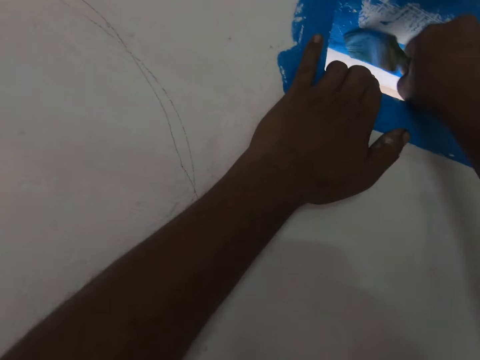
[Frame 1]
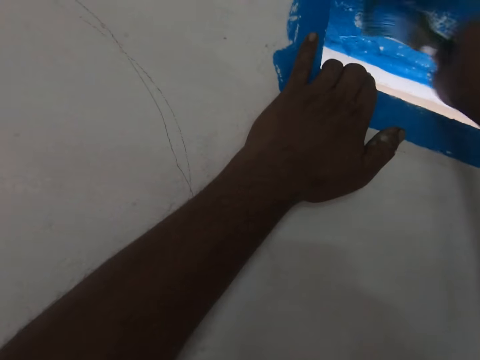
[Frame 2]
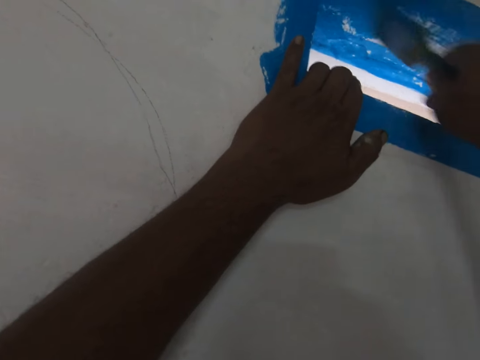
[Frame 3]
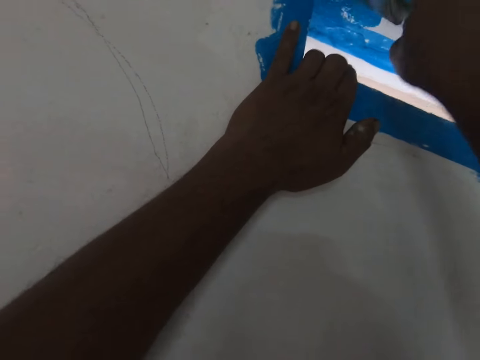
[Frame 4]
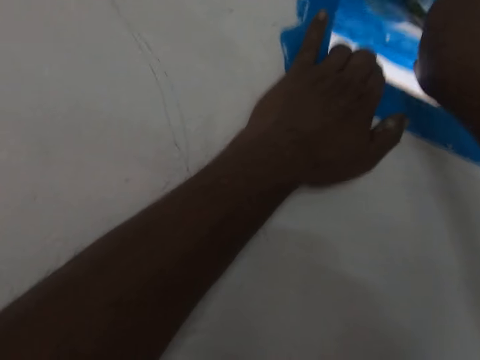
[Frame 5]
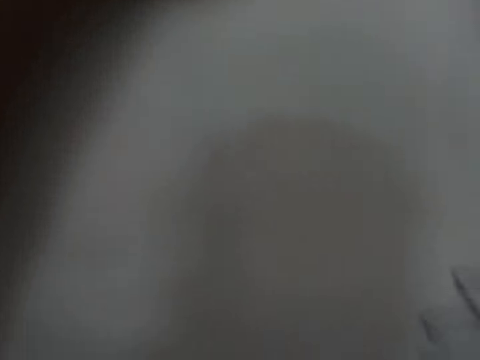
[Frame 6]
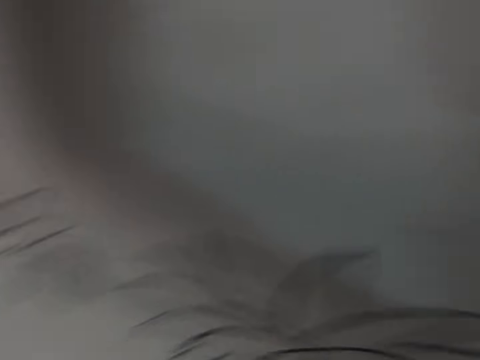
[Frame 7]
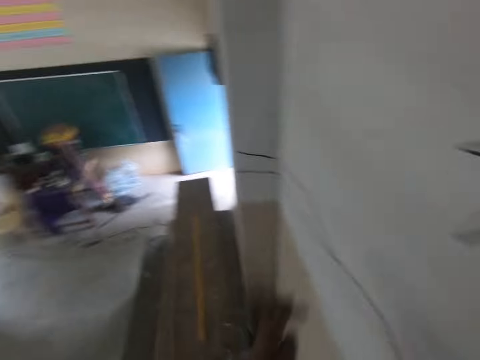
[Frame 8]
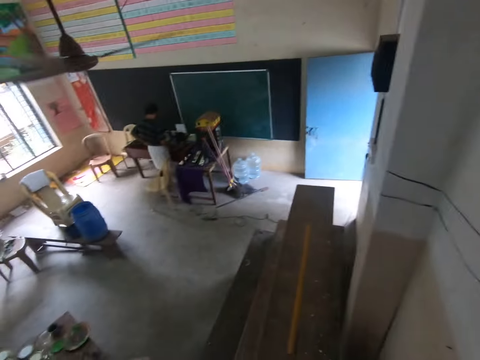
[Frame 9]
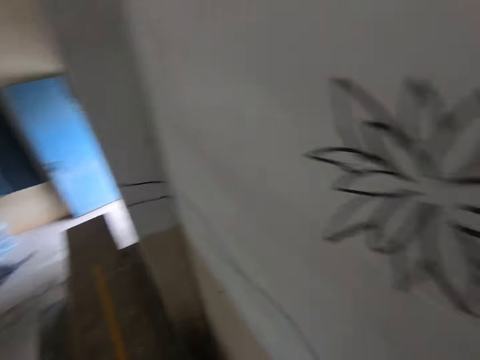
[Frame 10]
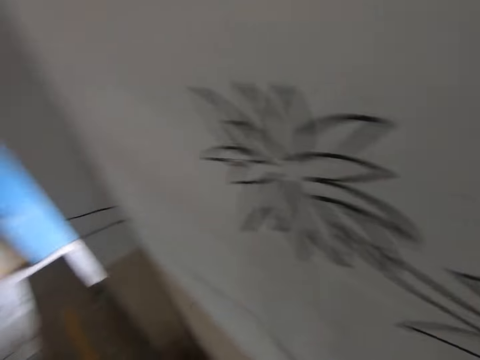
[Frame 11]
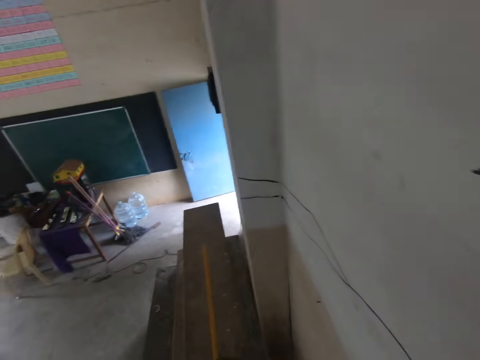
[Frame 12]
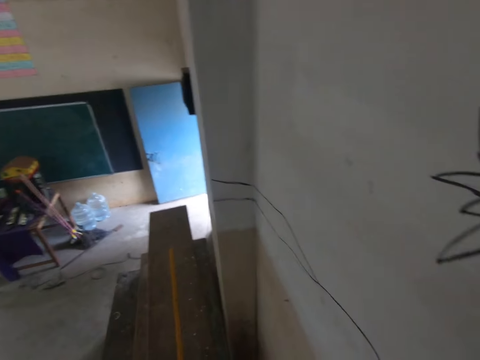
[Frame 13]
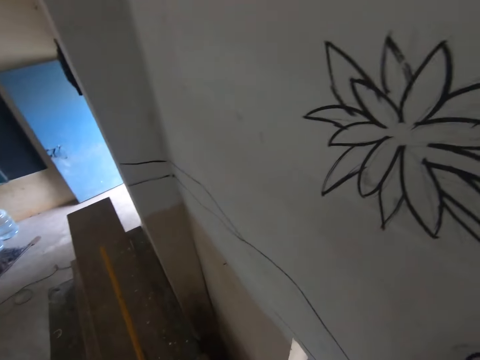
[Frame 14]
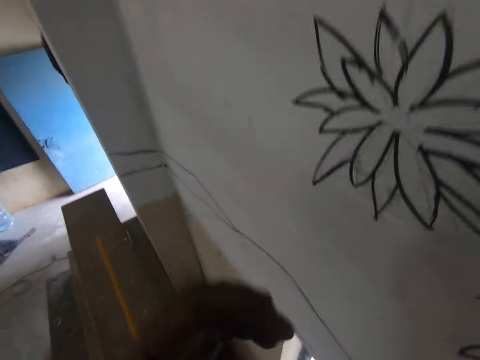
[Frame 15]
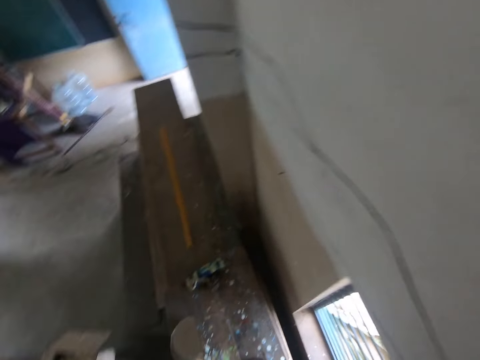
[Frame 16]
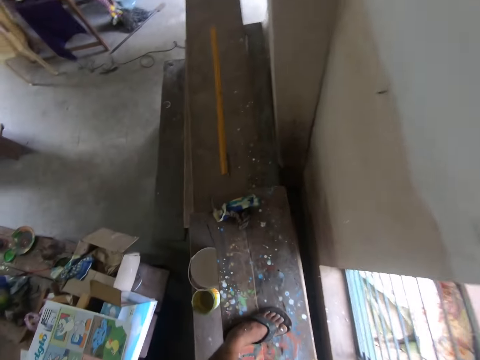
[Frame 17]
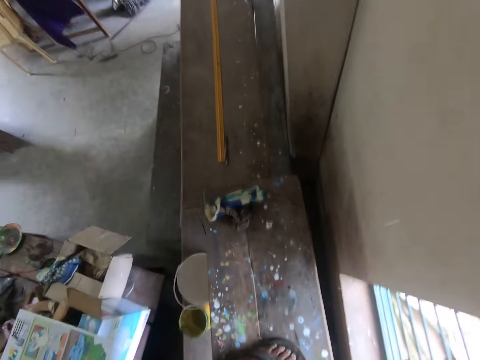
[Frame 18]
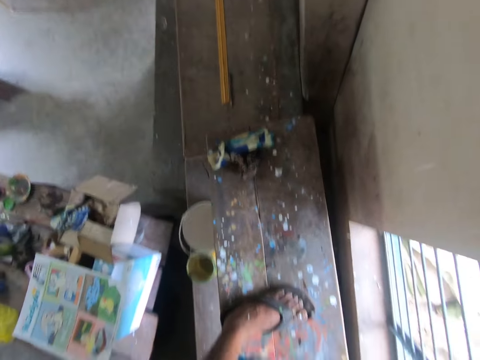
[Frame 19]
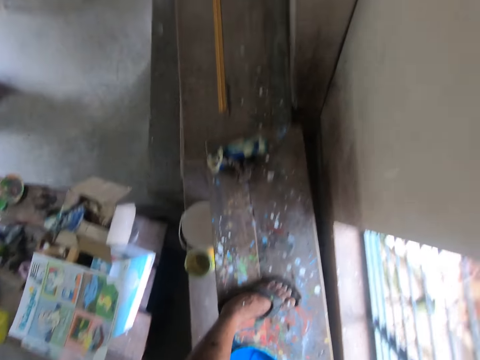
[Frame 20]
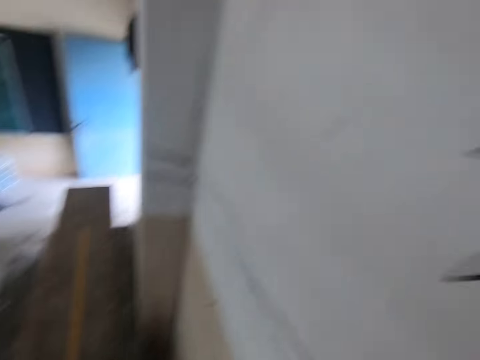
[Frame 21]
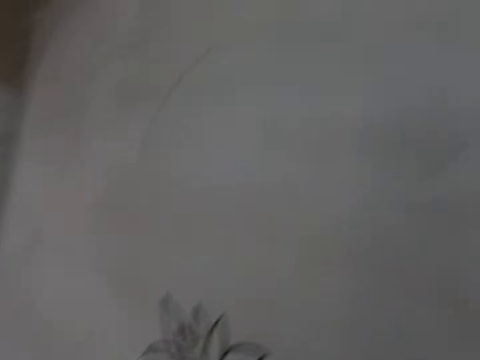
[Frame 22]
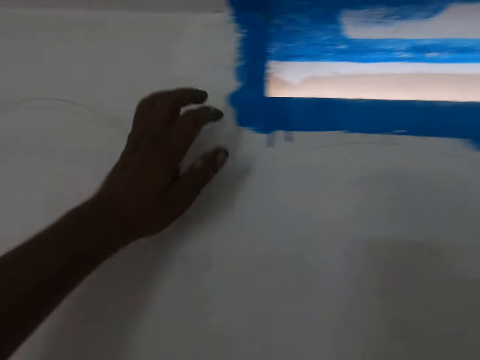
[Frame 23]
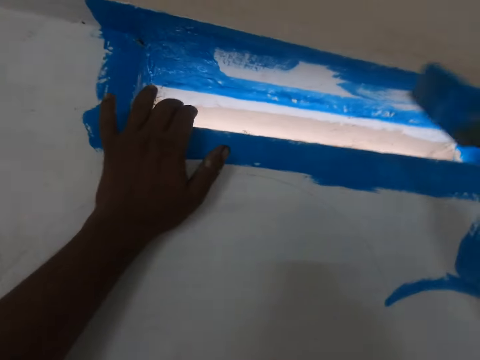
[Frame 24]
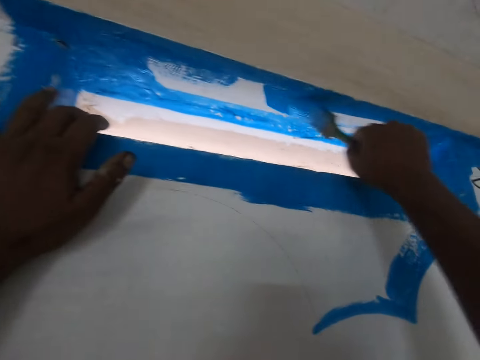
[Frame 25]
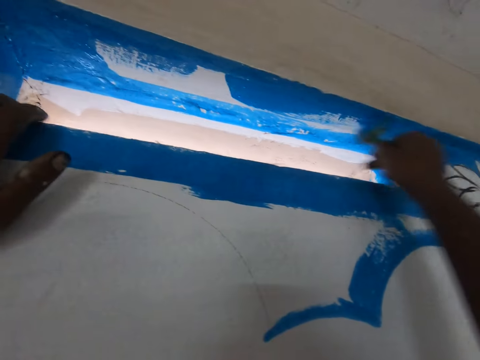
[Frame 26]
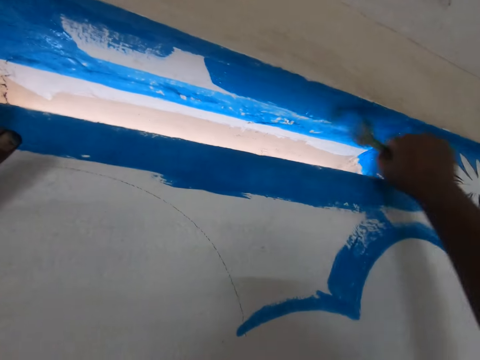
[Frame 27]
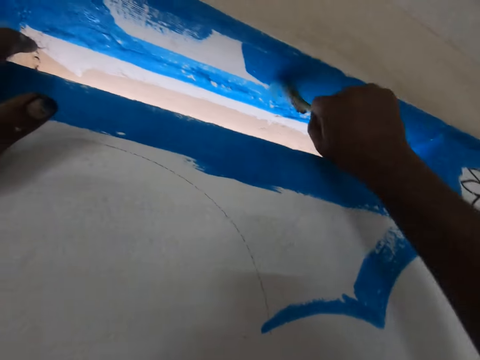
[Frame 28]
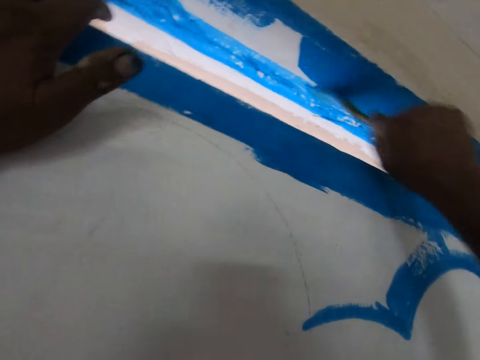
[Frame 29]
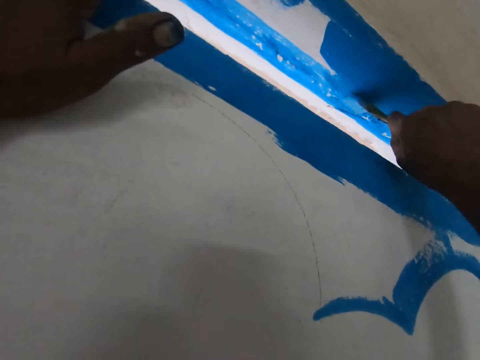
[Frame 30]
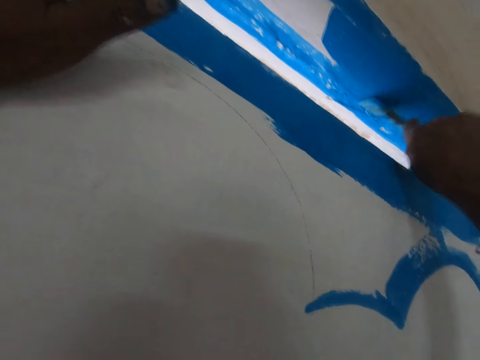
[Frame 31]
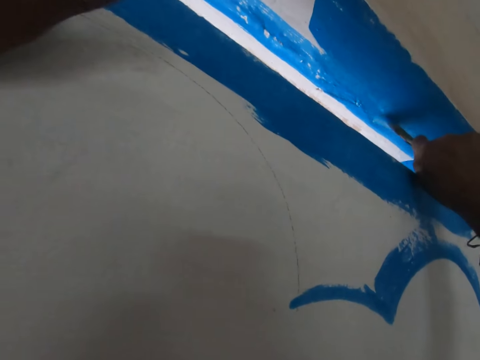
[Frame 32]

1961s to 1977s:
The camera wearer looks around. They hold the window frame, touch the wall, and paint the wall.

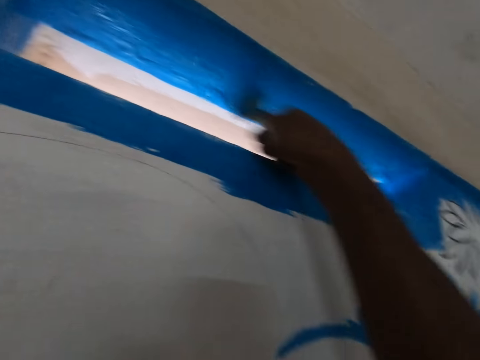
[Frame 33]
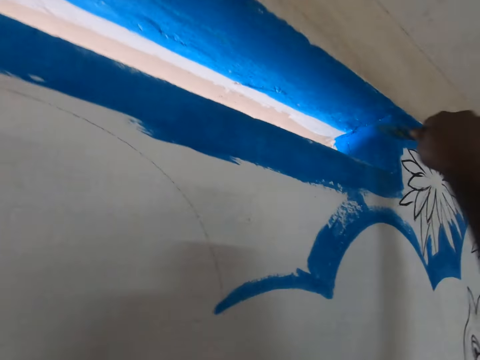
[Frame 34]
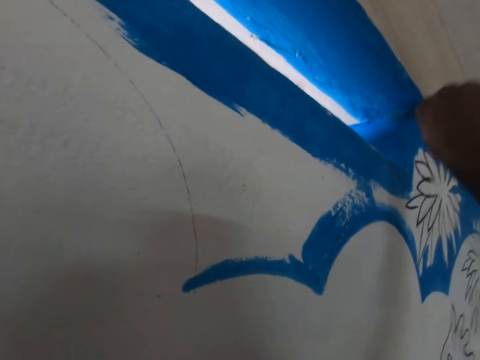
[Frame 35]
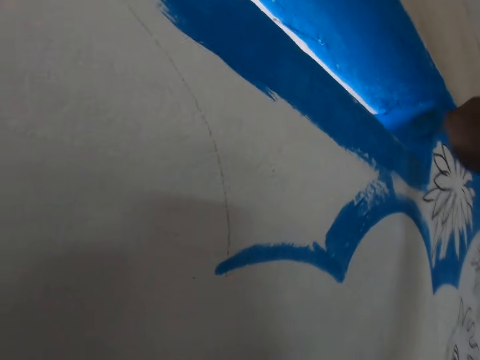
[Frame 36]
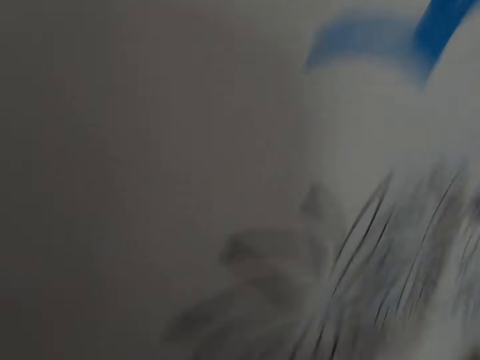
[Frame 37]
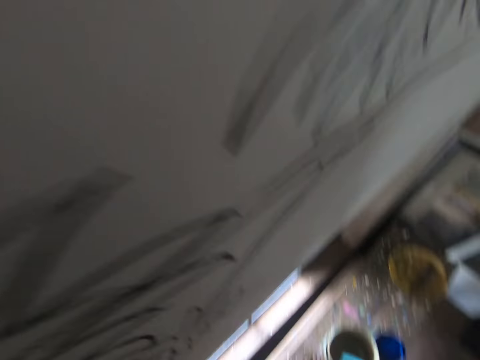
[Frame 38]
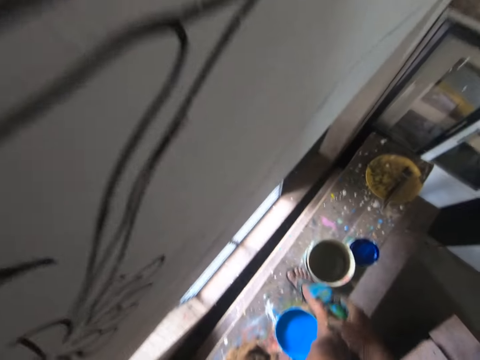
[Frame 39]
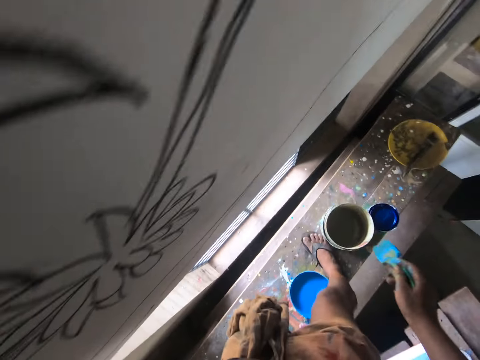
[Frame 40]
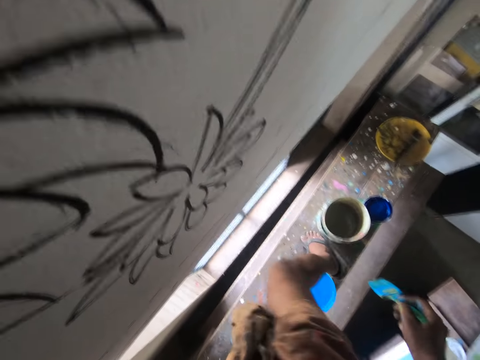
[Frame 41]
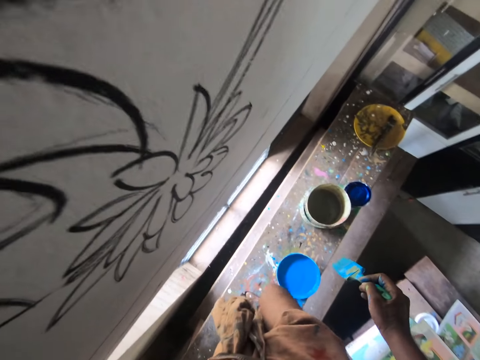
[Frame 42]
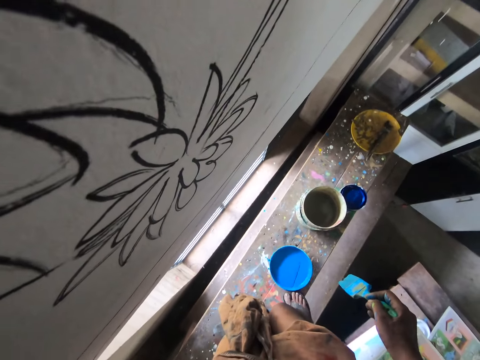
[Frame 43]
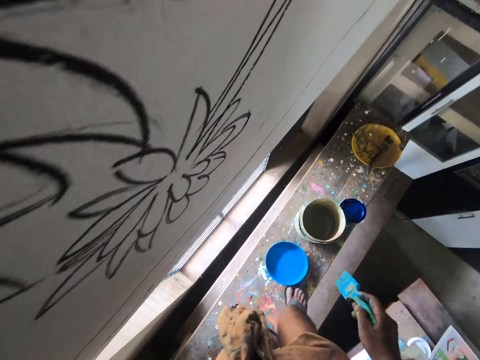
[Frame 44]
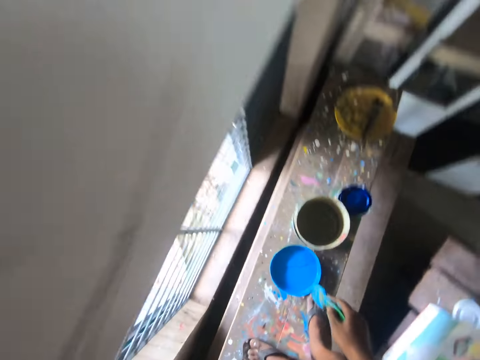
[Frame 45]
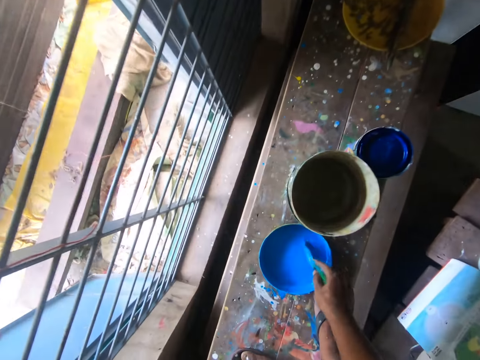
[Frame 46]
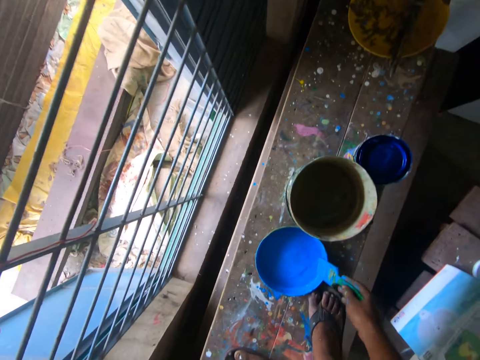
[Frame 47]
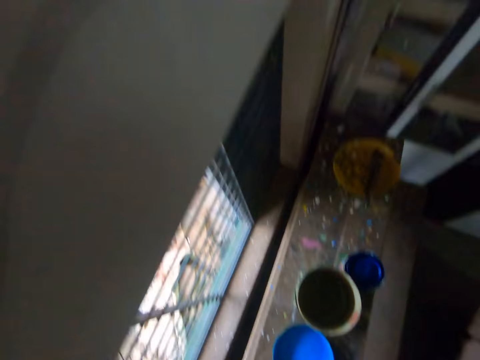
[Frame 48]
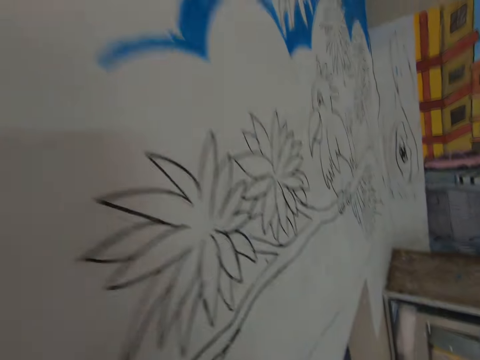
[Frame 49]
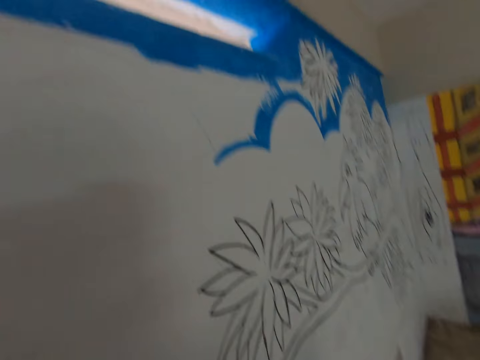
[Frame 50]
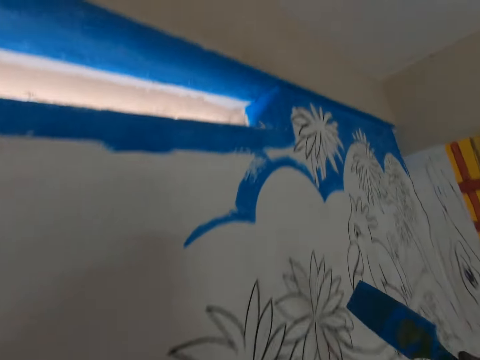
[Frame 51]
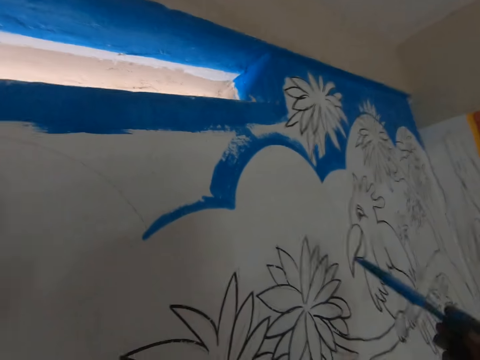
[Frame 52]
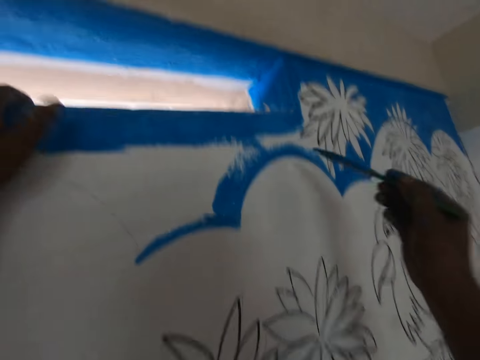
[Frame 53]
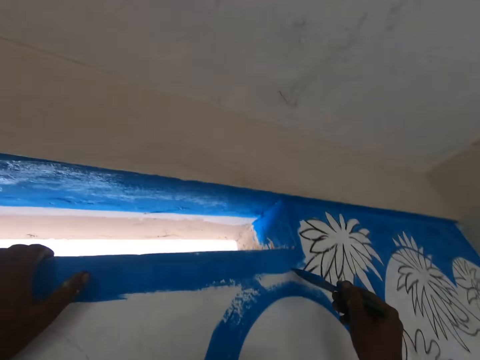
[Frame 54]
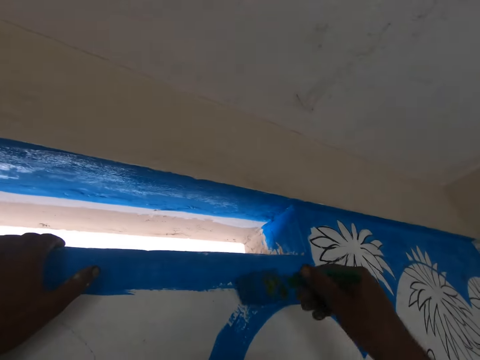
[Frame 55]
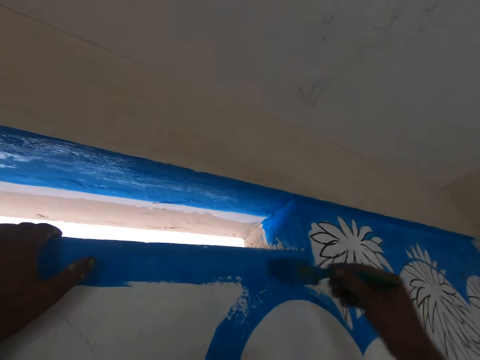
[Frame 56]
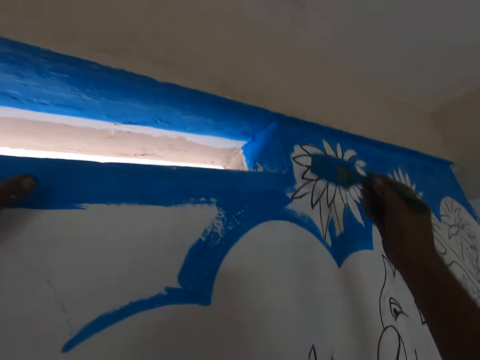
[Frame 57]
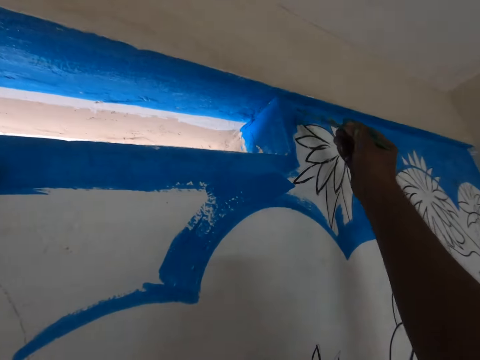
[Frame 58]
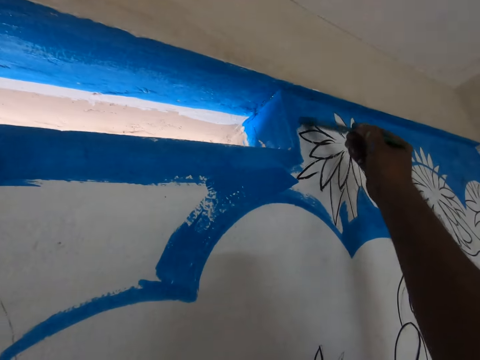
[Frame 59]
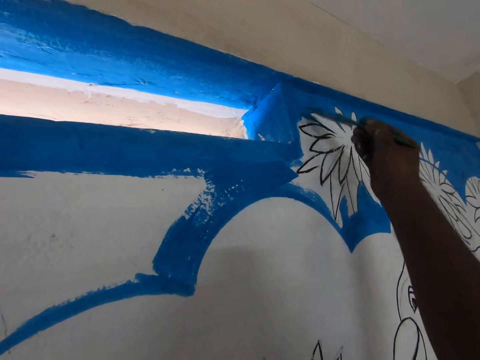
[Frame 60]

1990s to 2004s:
The camera wearer bends. They take off the leg. They push the bucket with the right leg. They dip the brush in the paint. They rise up. They paint the wall.
